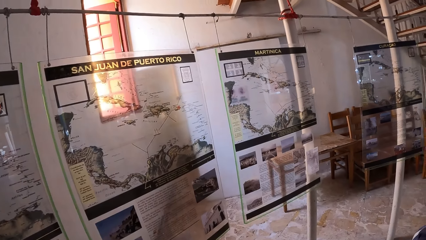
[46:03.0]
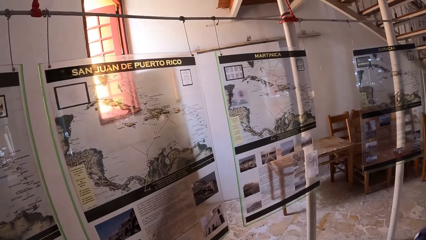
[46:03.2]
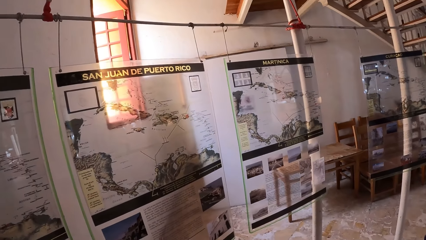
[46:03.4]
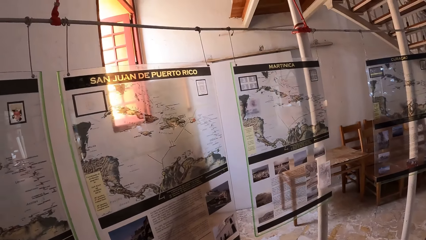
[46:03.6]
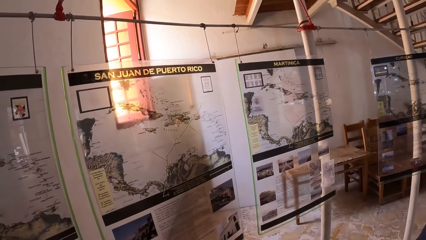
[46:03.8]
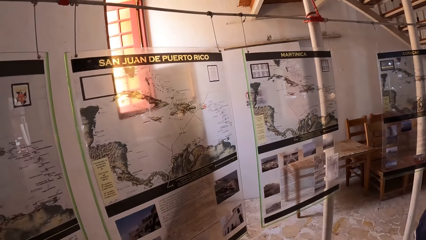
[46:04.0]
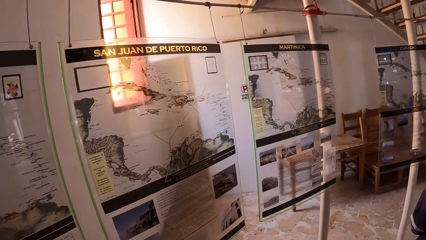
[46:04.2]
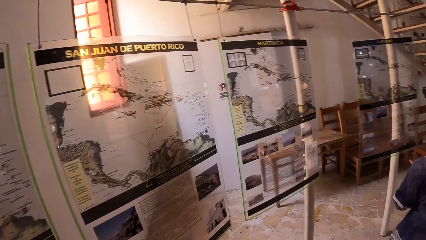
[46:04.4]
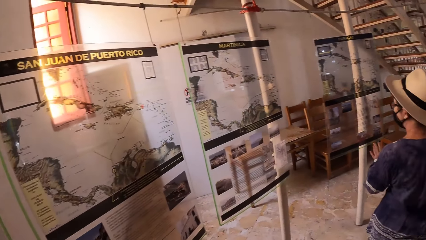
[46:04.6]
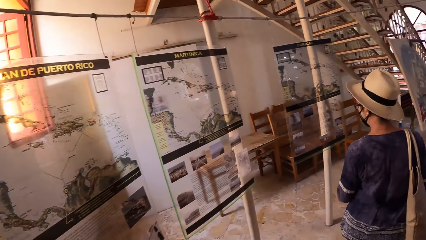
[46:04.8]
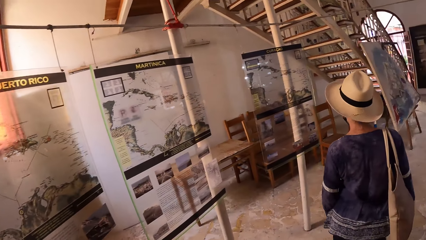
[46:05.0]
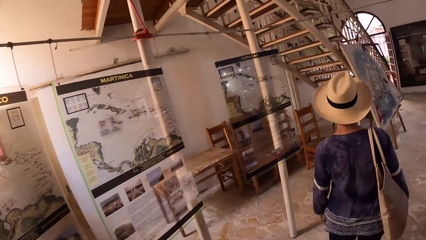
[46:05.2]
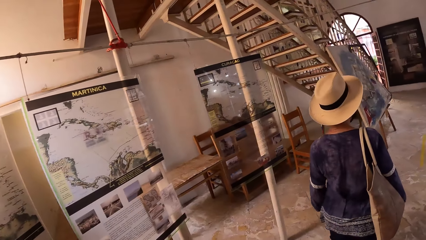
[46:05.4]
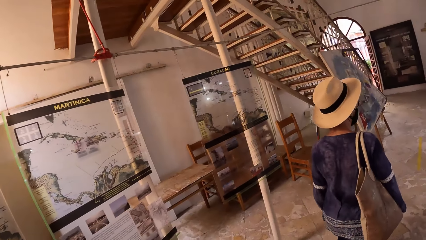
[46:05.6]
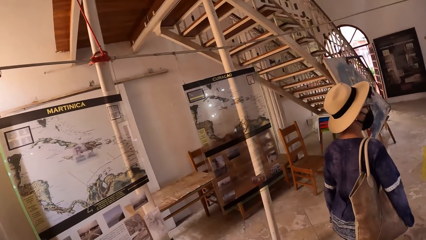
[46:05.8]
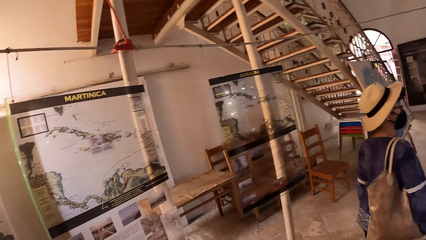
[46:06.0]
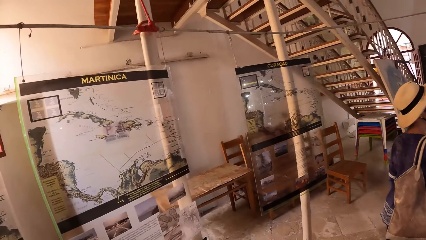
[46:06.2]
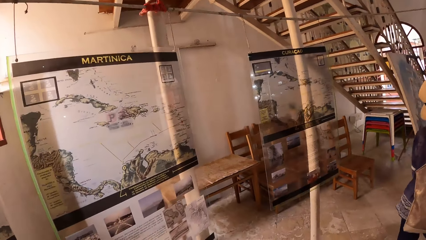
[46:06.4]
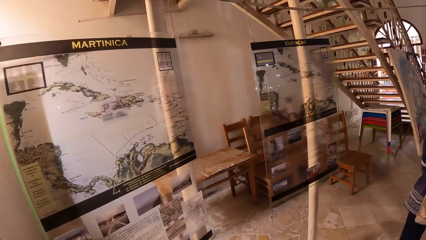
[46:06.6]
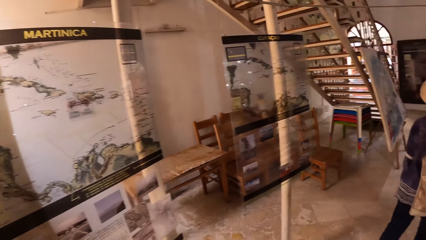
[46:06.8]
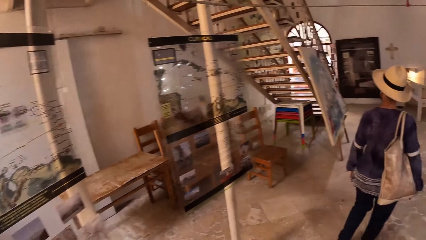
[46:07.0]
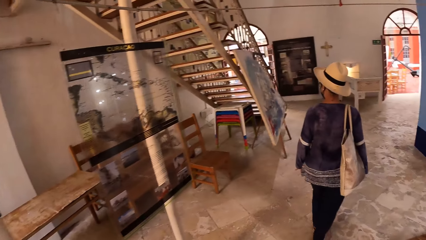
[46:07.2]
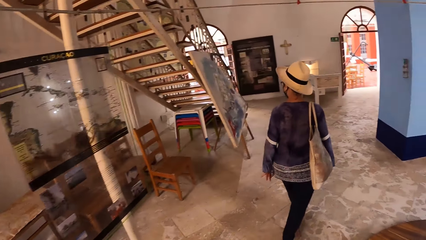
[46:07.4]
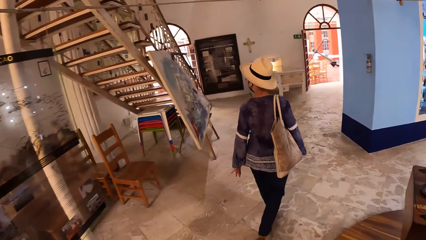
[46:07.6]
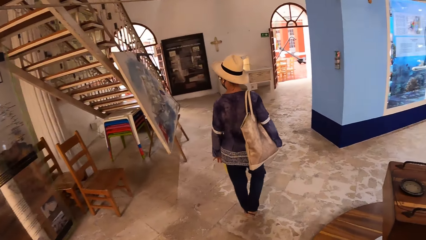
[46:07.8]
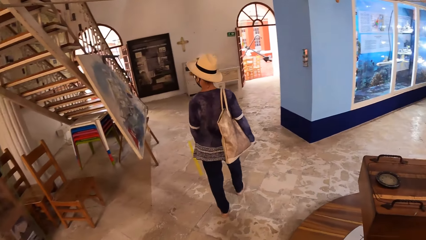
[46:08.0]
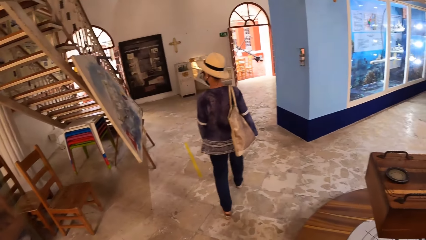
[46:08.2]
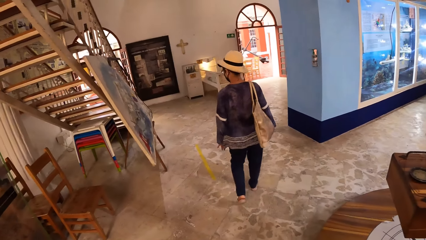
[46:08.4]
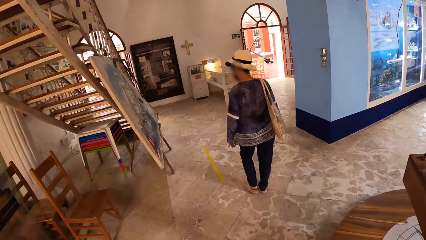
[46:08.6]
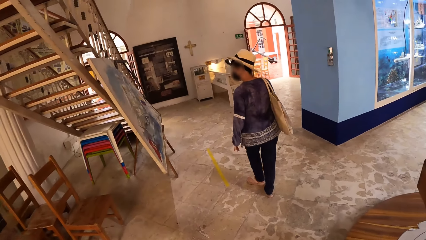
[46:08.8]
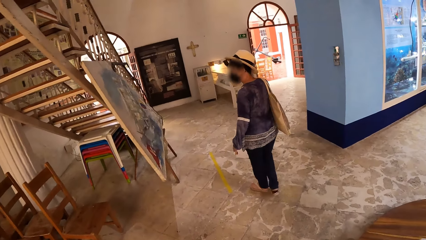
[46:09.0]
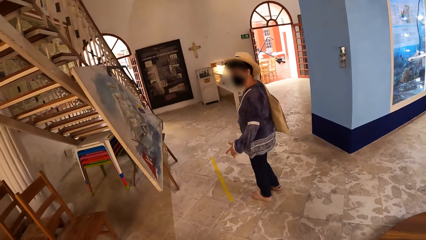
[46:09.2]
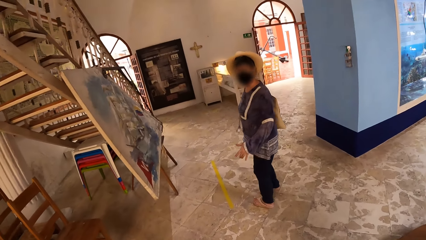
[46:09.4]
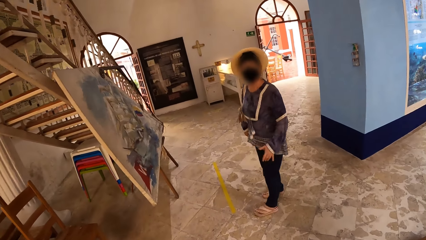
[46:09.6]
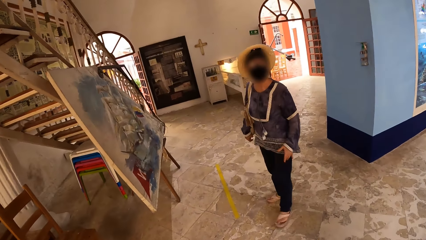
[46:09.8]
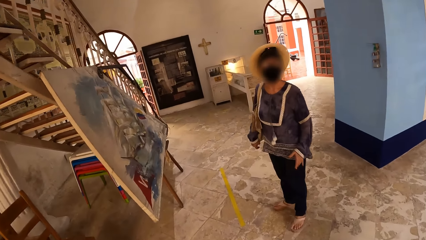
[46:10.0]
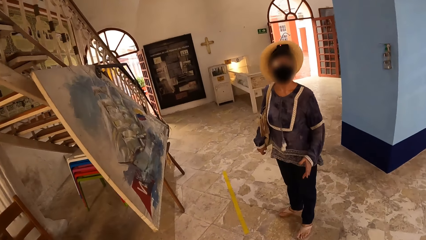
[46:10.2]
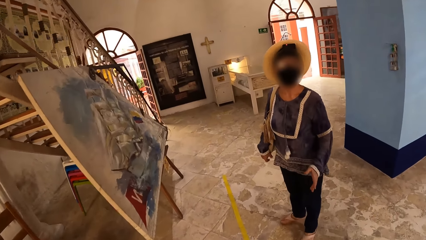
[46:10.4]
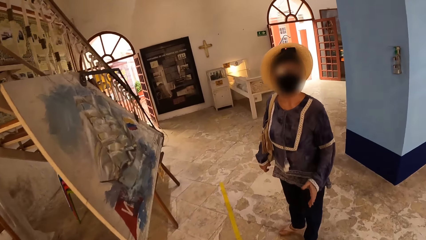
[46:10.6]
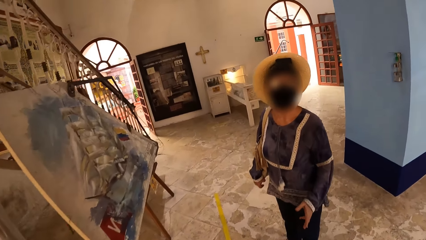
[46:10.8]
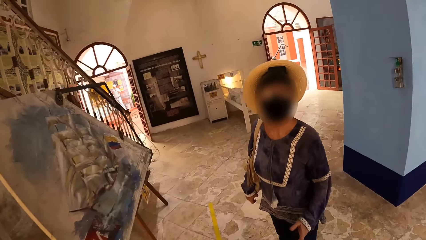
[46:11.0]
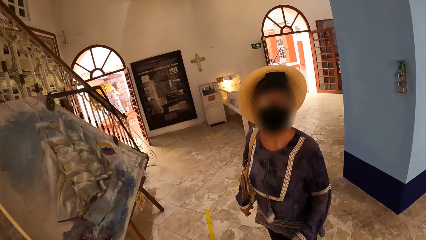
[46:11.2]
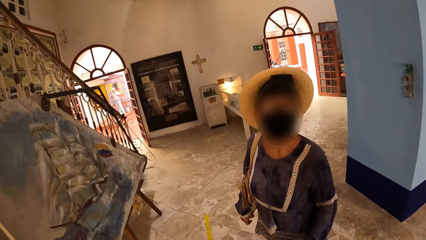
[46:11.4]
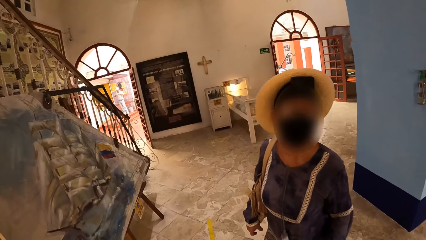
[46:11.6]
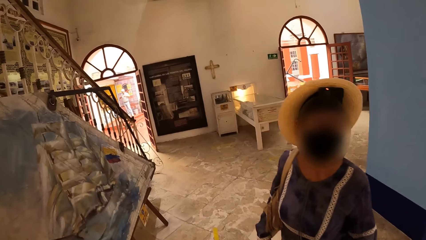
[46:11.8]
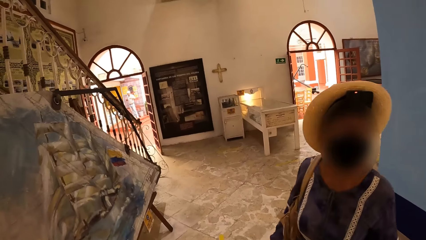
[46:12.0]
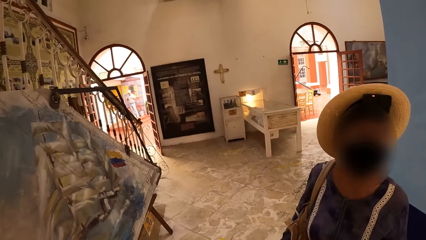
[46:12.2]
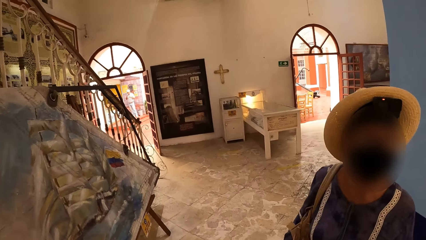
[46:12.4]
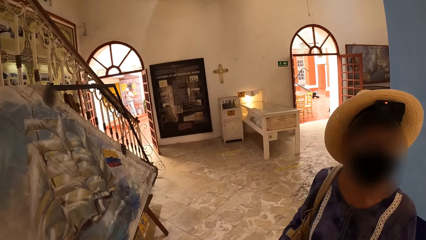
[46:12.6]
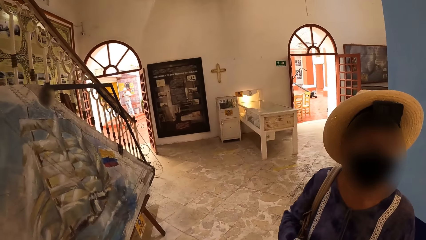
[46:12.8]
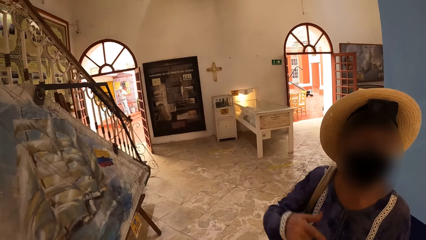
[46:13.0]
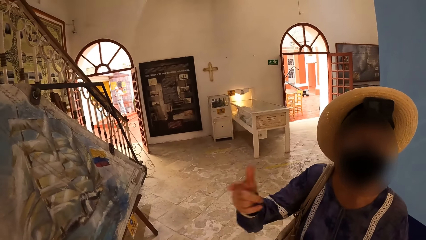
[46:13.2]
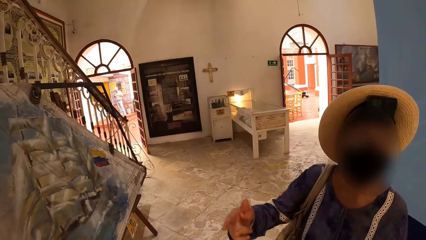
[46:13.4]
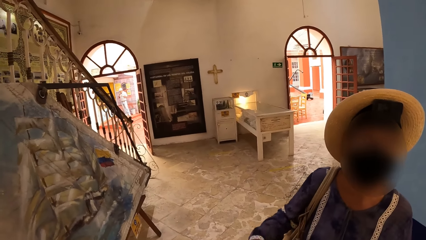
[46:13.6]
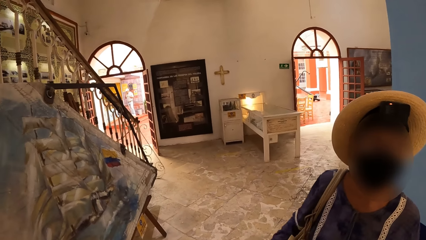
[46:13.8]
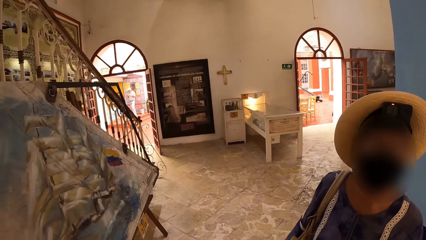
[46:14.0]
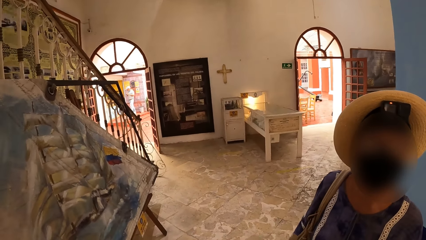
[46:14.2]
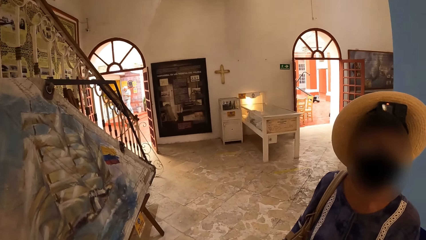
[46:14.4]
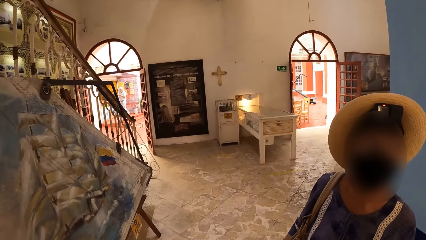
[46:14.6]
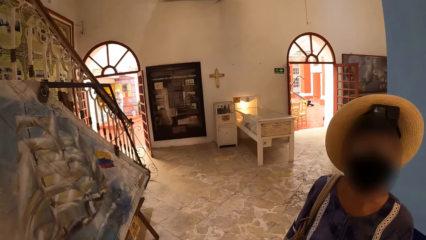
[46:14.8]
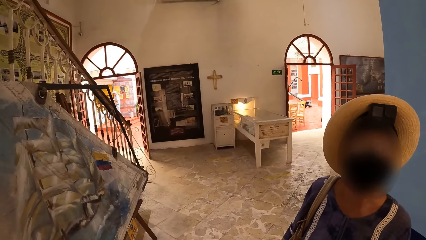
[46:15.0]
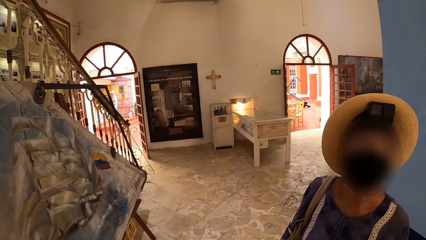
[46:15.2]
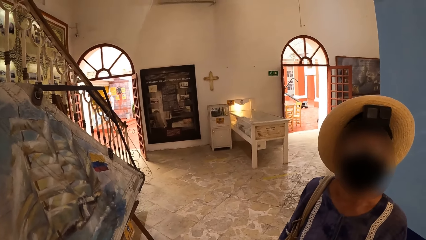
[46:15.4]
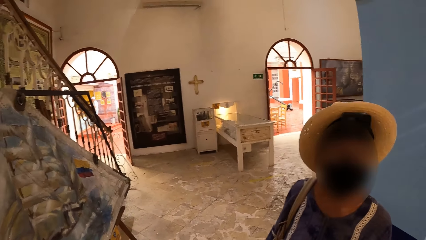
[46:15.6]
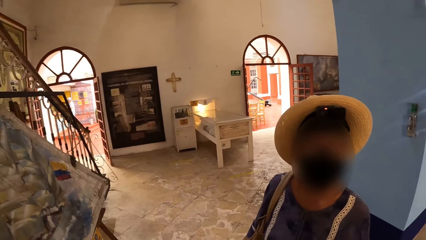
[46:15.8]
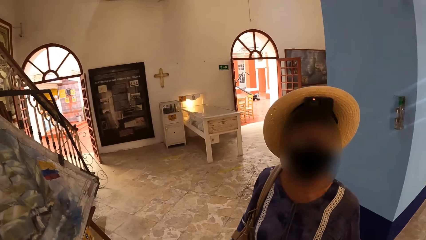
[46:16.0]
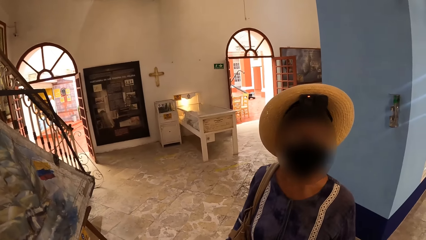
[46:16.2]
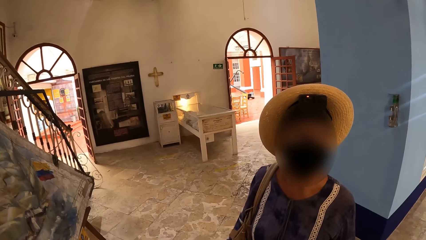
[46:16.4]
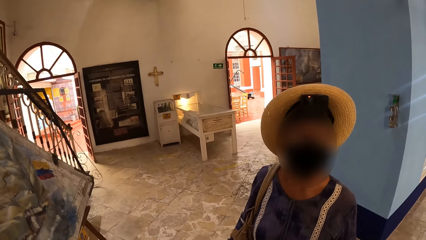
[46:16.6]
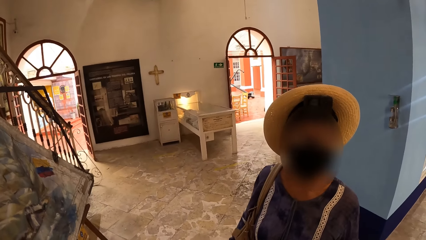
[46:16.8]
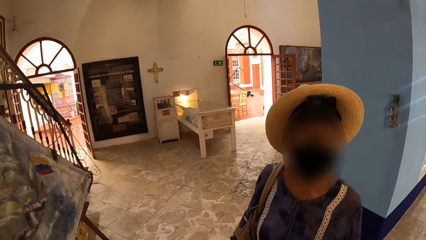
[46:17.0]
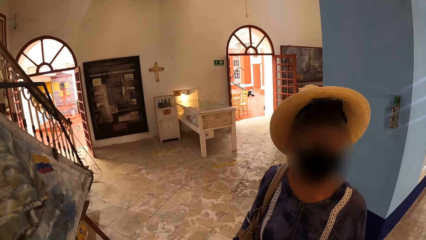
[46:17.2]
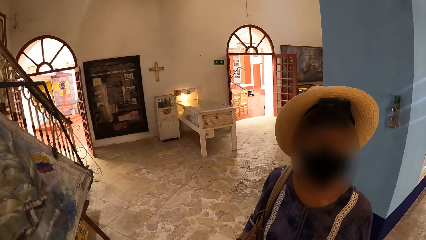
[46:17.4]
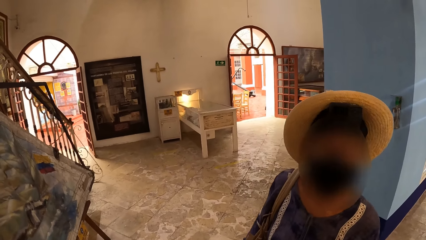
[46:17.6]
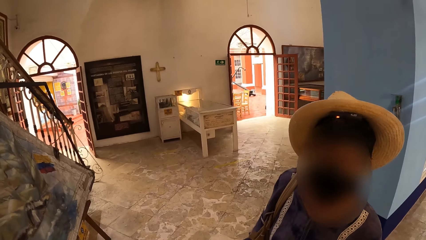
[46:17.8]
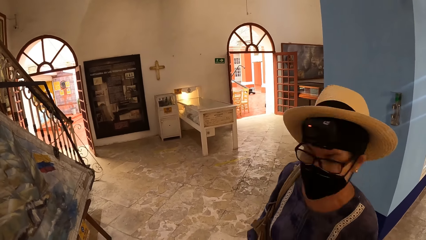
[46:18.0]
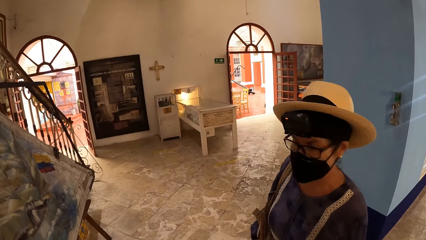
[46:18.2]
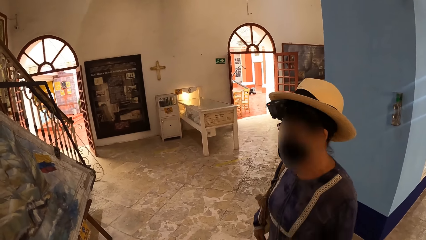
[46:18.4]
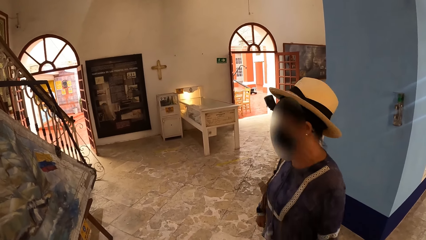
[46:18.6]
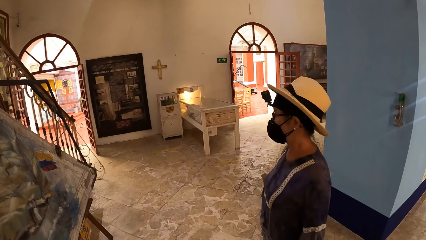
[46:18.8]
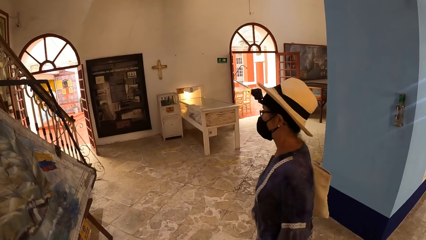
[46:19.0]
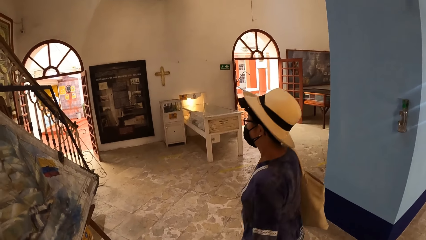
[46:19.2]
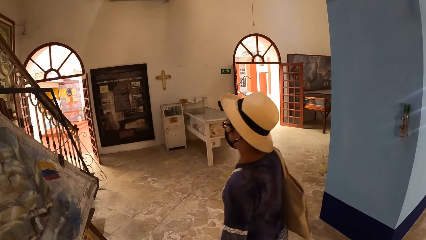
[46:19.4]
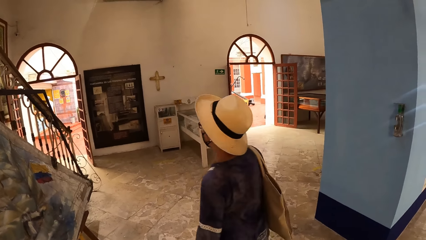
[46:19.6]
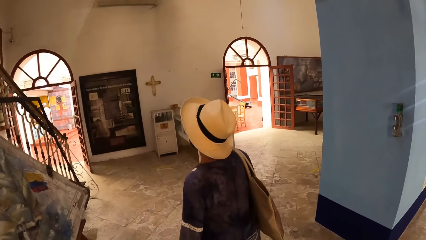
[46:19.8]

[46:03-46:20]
The camera wearer walks towards an artifact with the woman. They interact with the woman. The woman moves around.
